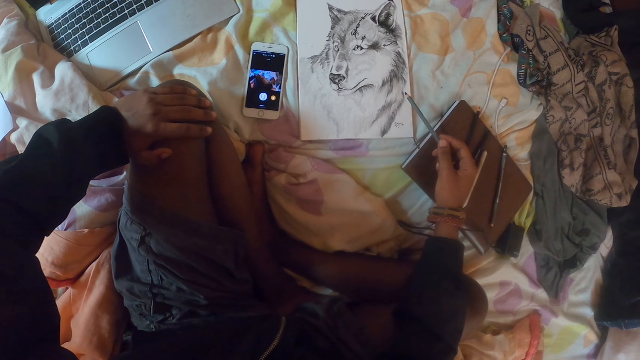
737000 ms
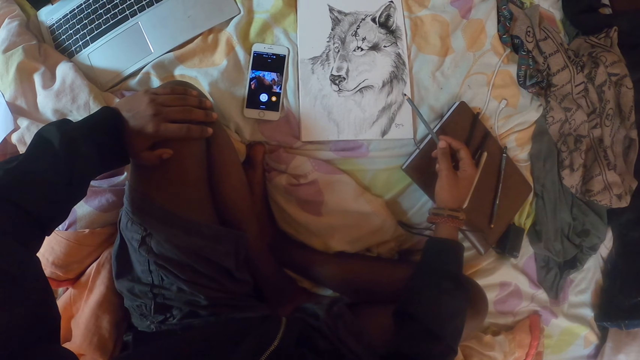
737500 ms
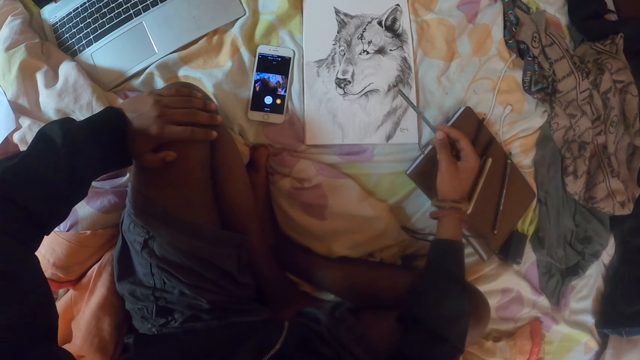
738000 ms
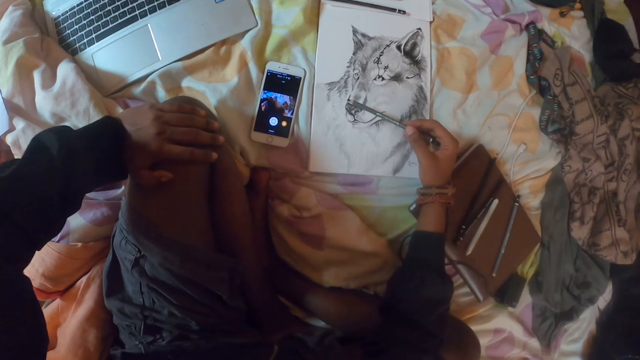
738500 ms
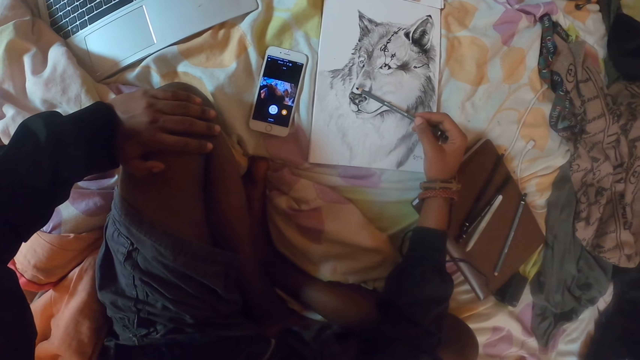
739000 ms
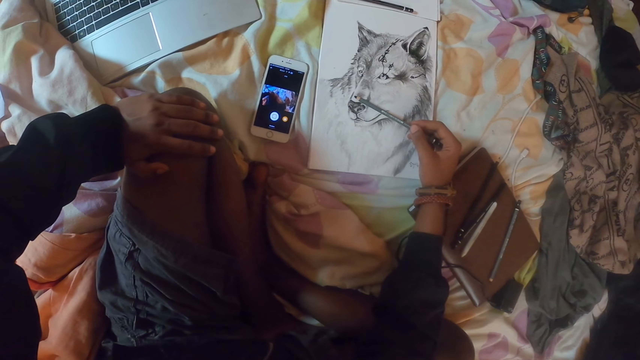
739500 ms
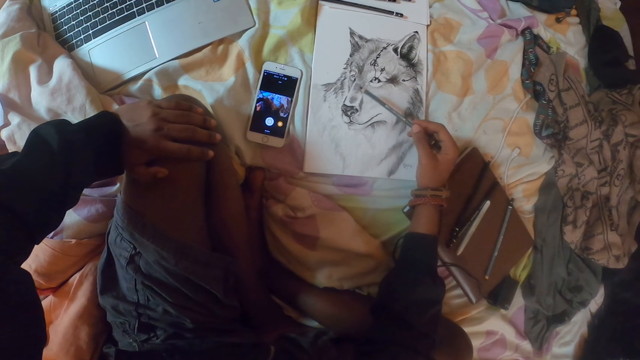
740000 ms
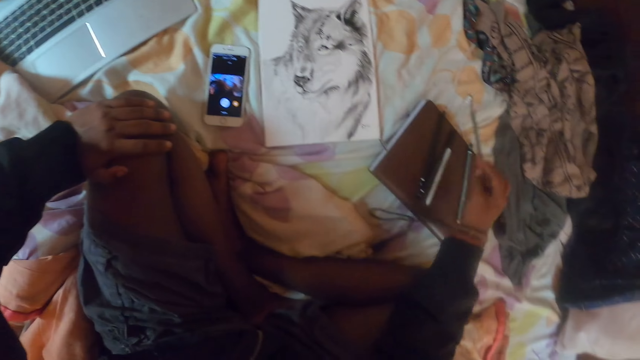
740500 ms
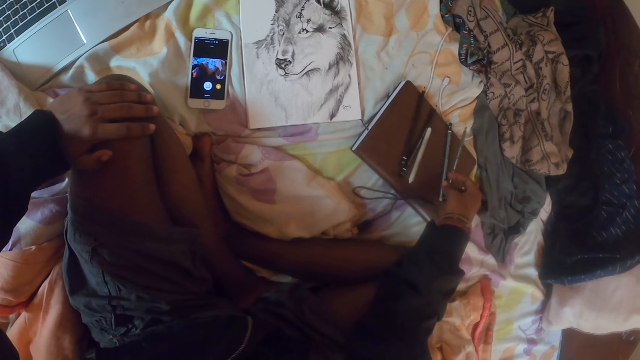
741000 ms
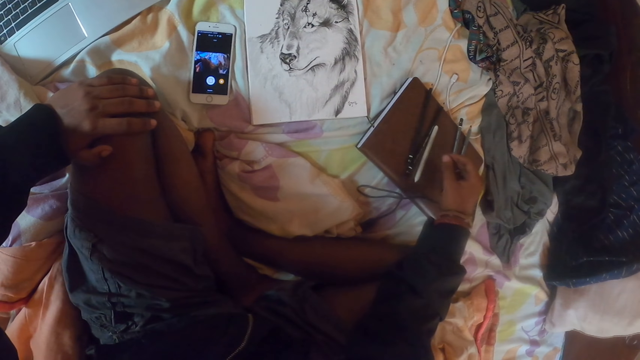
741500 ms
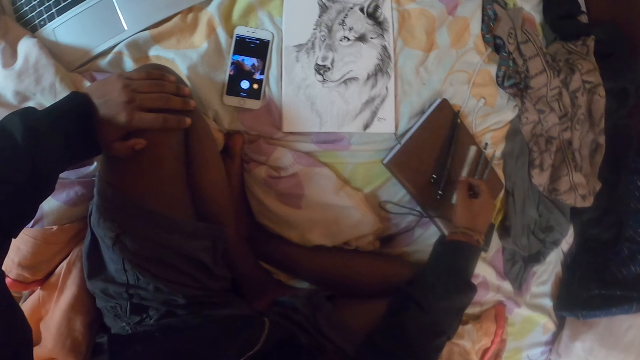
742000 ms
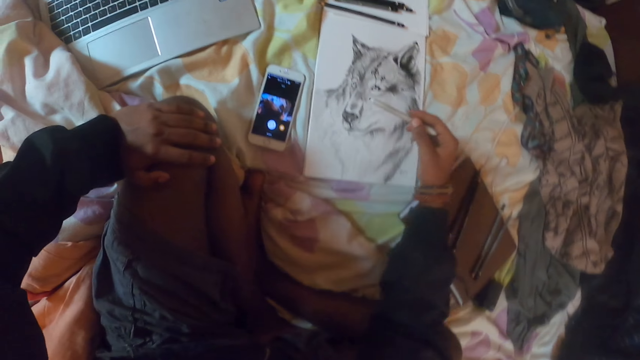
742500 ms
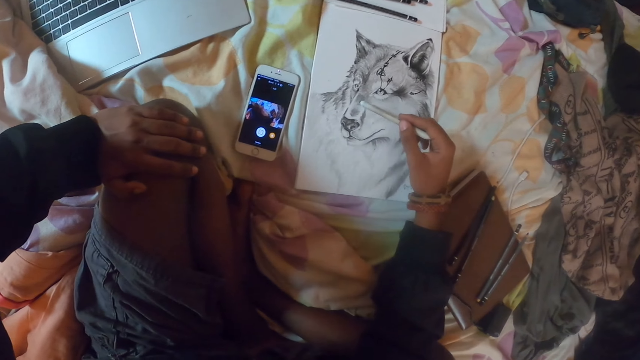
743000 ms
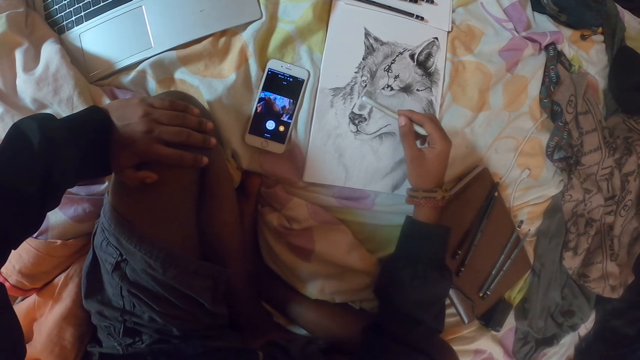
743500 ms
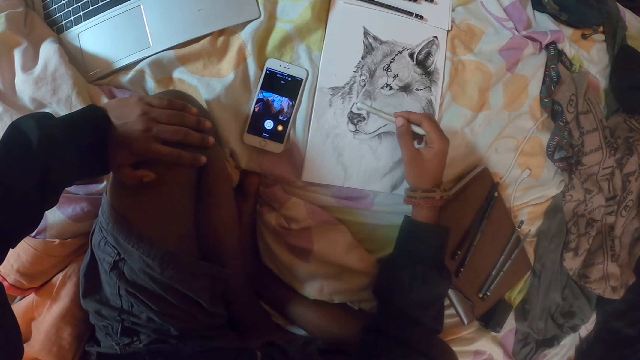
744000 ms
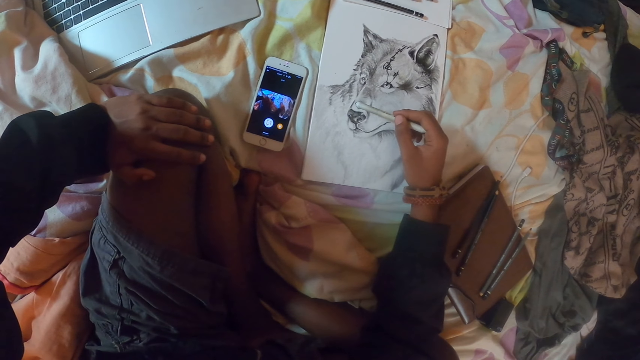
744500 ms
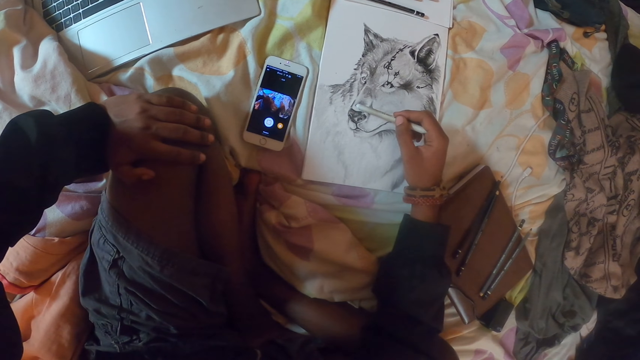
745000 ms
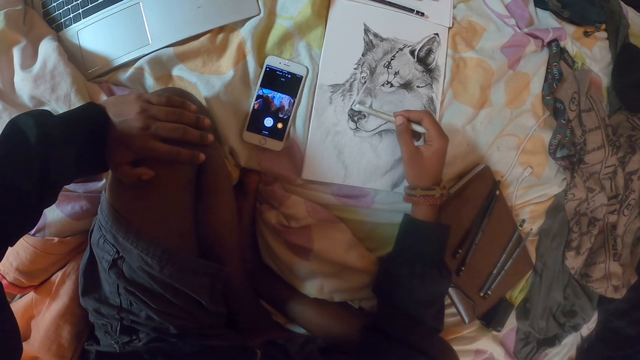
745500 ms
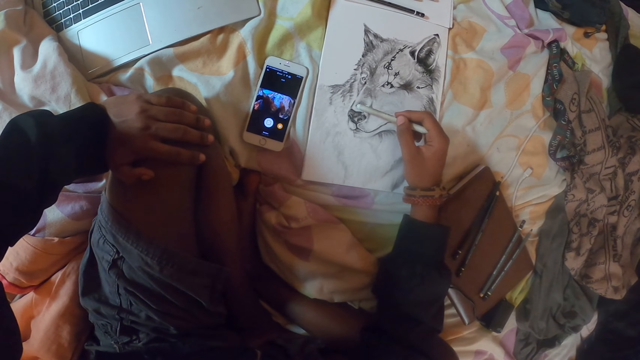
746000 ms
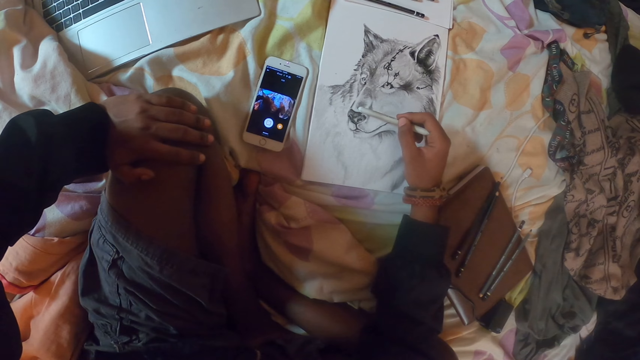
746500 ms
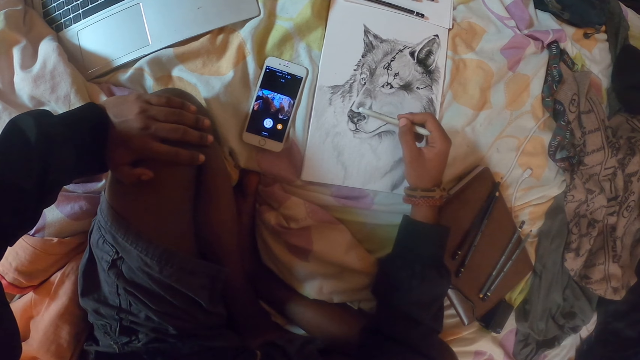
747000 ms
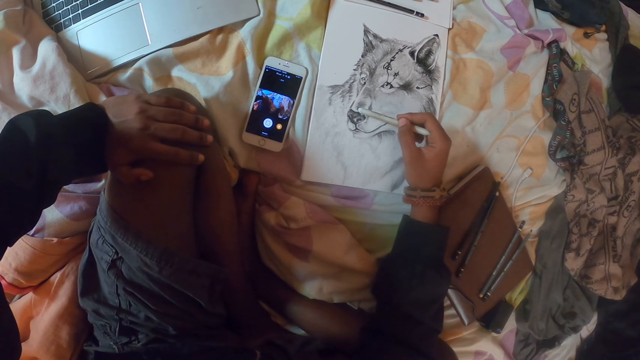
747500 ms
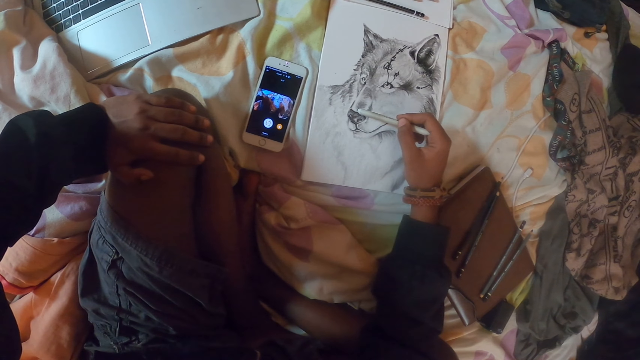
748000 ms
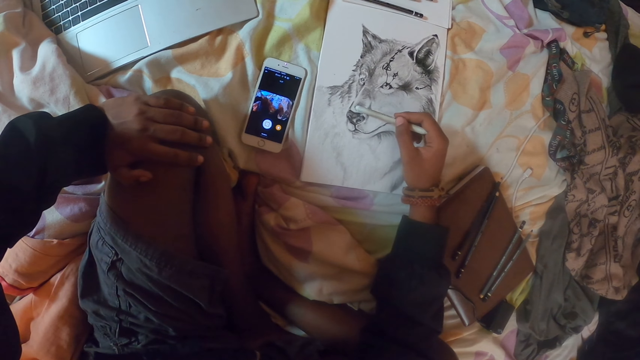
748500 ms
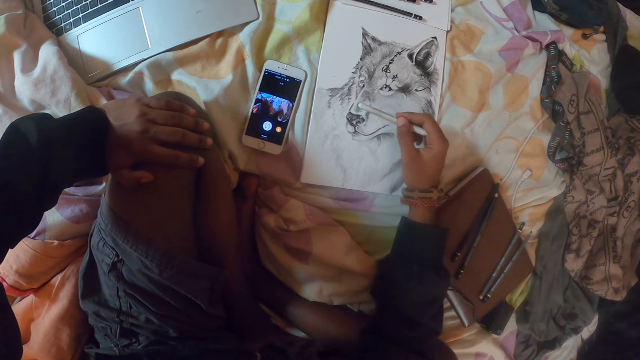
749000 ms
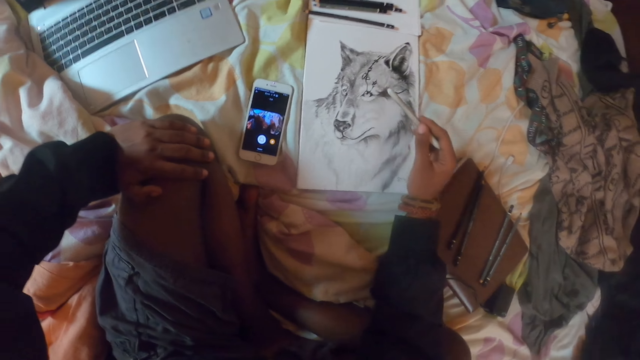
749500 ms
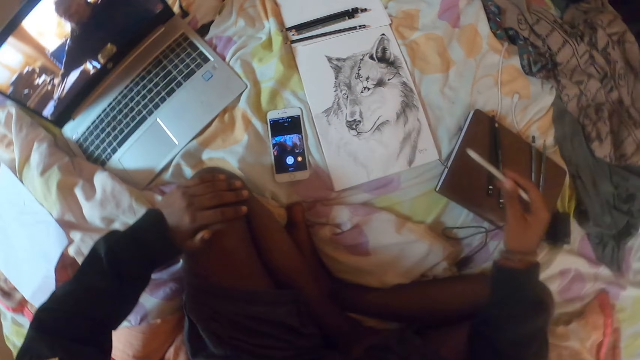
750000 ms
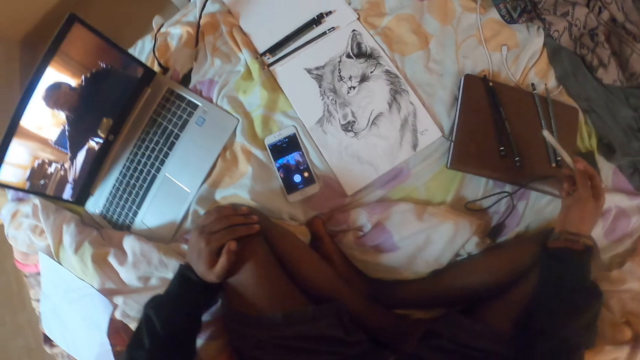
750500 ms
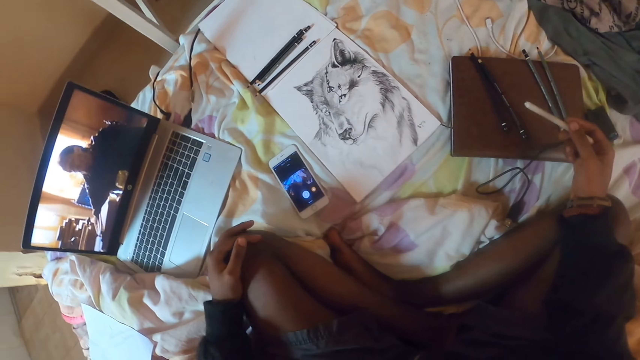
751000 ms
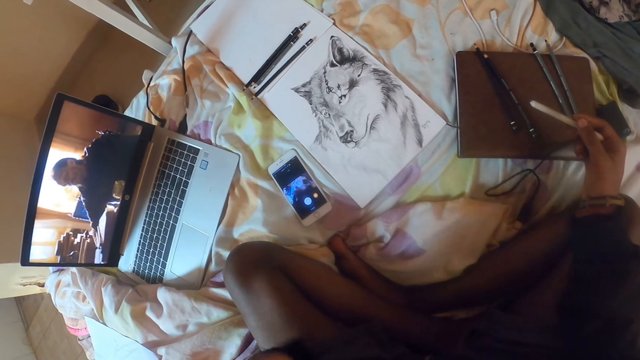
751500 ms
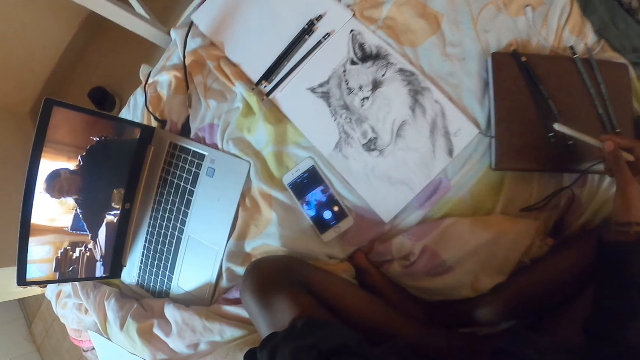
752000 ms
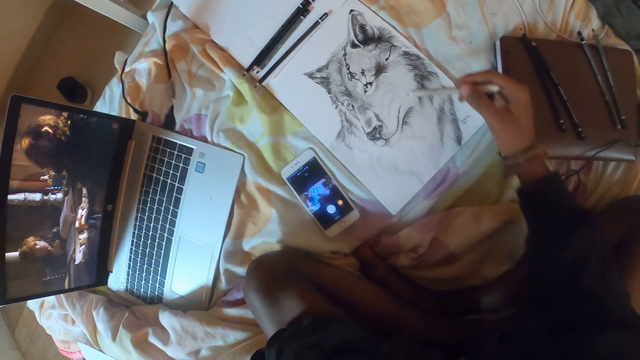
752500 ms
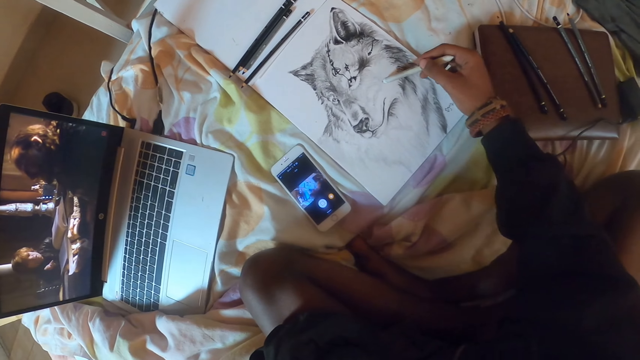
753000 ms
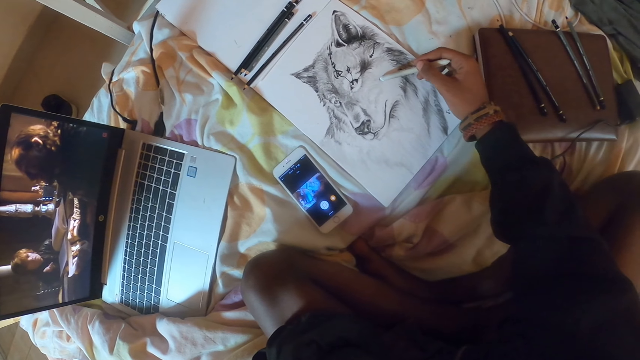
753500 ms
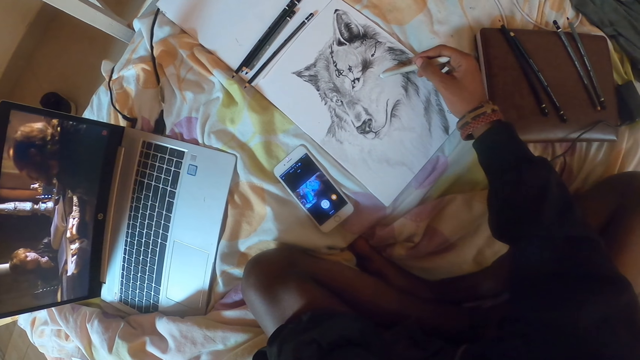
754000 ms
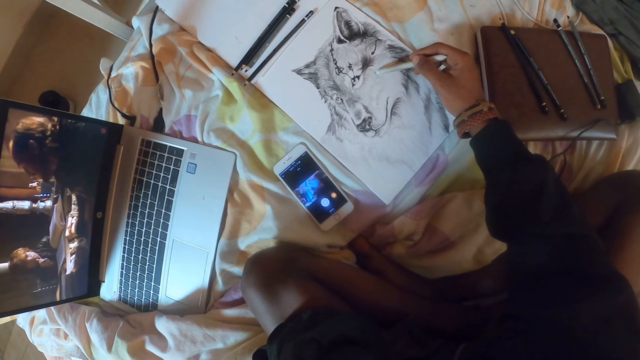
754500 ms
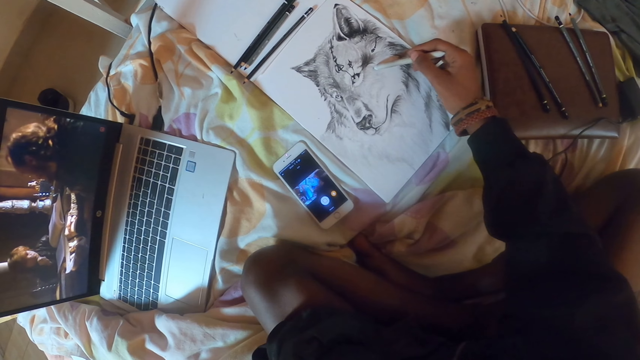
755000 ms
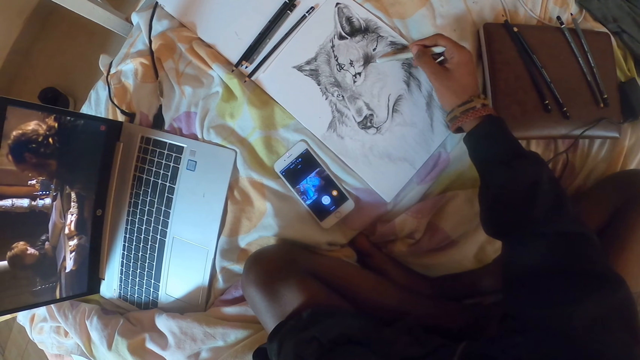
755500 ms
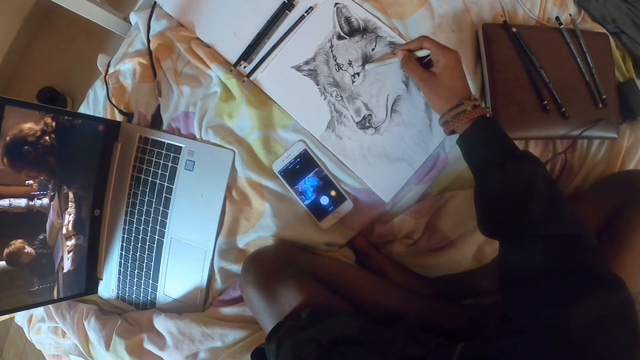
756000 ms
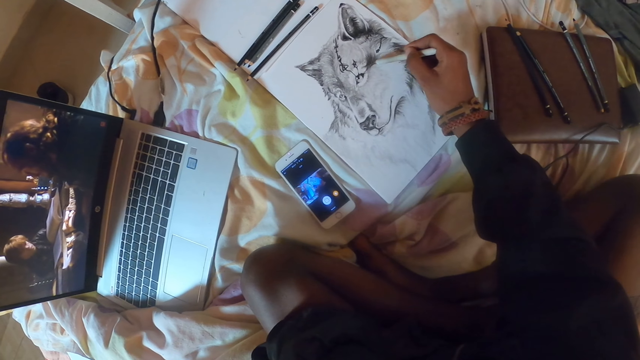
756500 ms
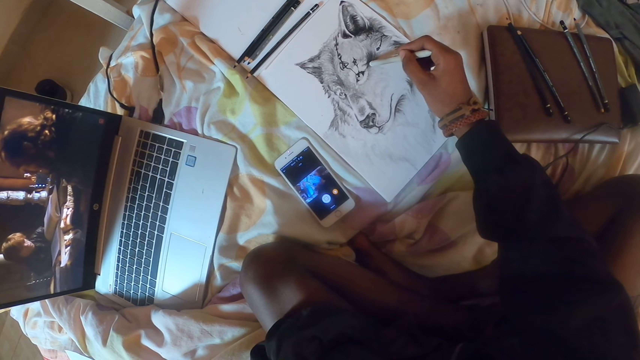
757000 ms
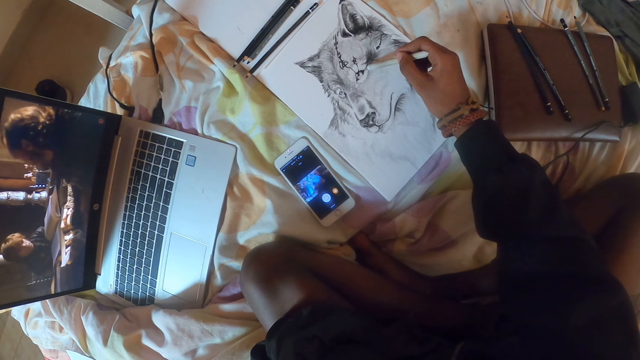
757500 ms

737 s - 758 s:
The camera wearer shades the drawing with the pencil. They put the pencil on the book. They pick the pencil from the book. They shade the drawing with the pencil. They hold the pencil. They draw a paper with the pencil.
